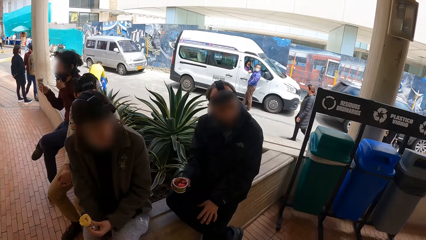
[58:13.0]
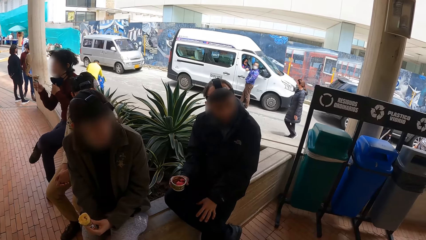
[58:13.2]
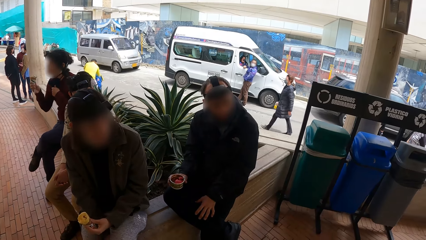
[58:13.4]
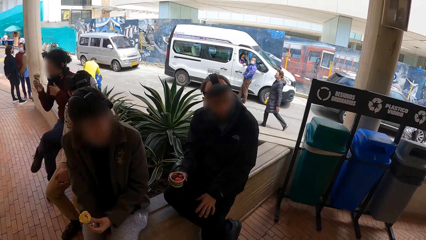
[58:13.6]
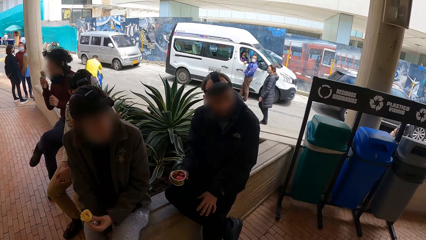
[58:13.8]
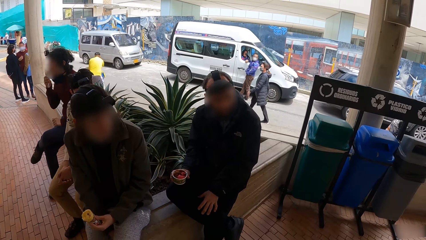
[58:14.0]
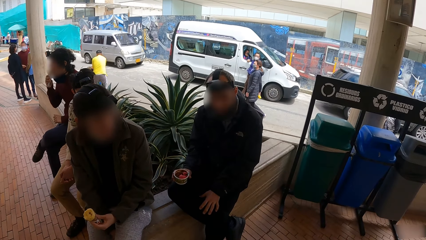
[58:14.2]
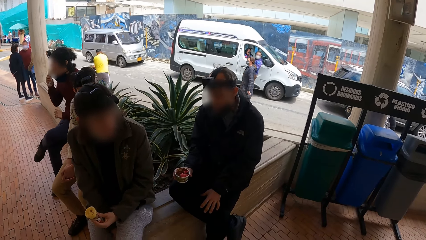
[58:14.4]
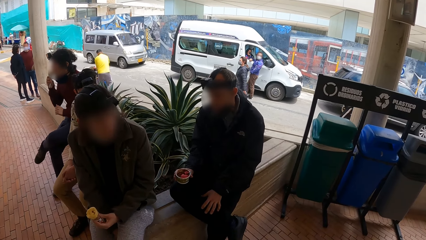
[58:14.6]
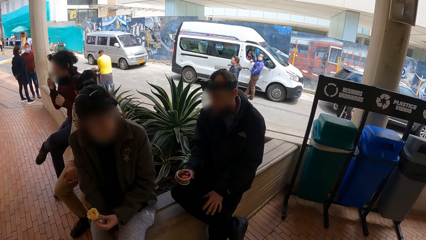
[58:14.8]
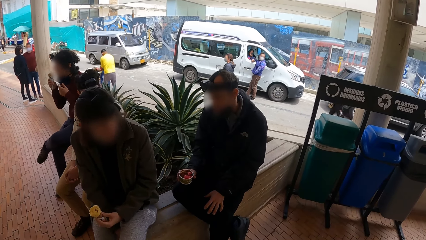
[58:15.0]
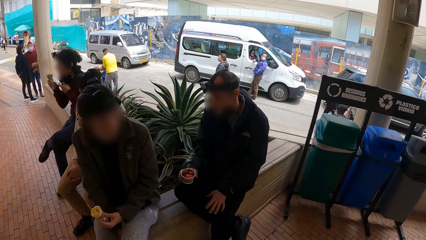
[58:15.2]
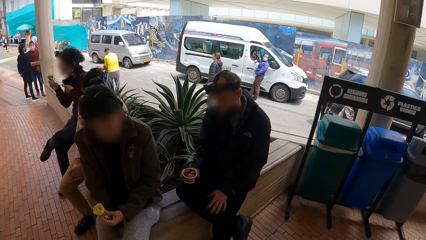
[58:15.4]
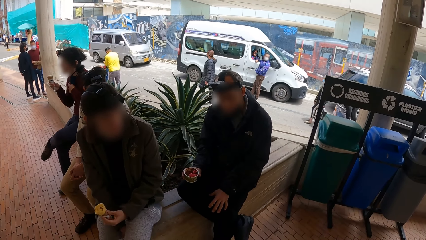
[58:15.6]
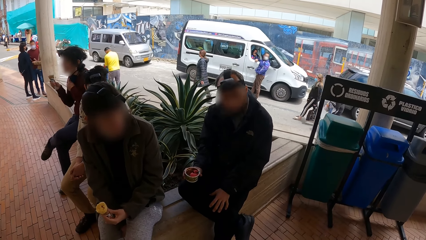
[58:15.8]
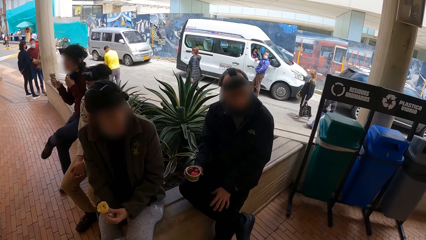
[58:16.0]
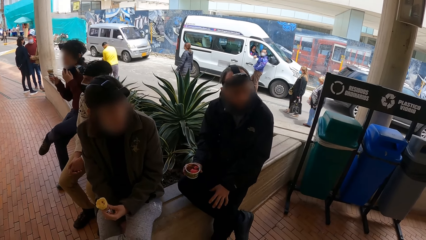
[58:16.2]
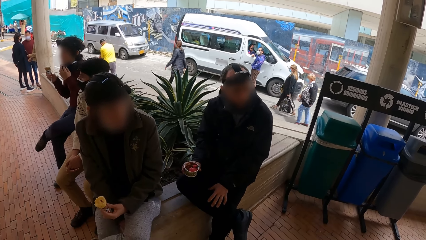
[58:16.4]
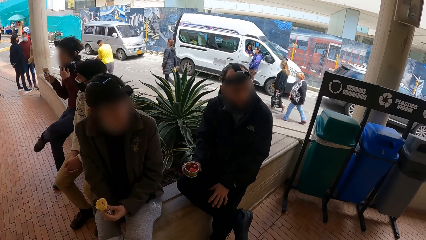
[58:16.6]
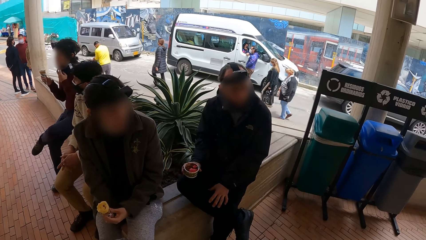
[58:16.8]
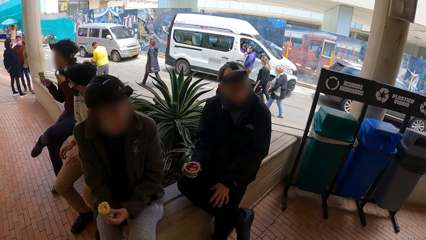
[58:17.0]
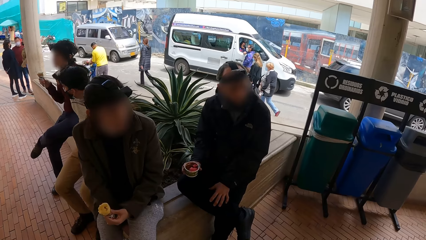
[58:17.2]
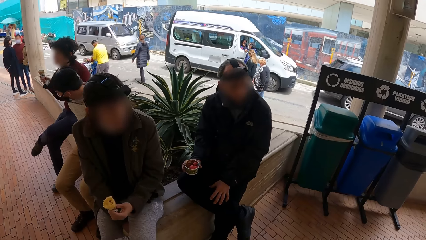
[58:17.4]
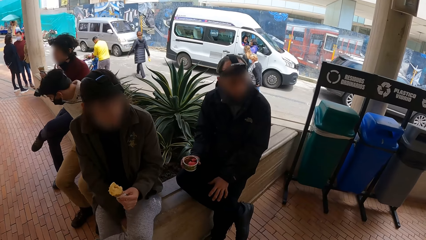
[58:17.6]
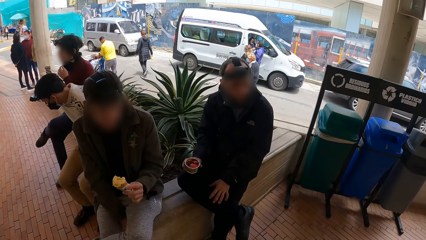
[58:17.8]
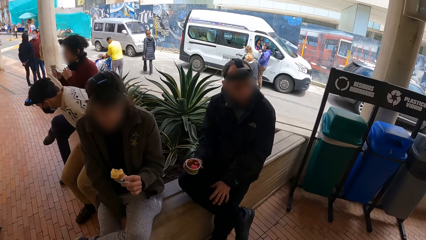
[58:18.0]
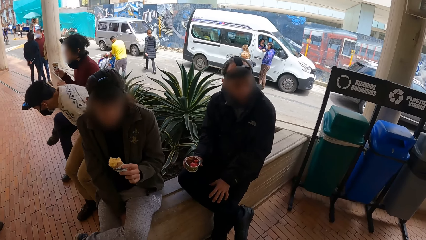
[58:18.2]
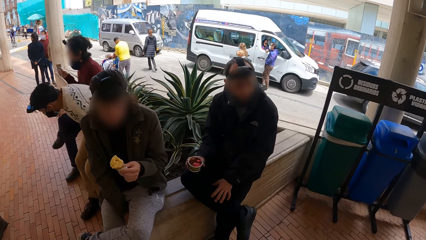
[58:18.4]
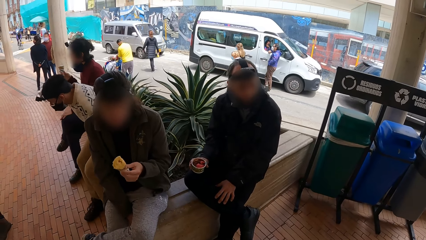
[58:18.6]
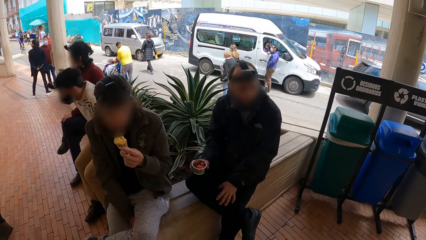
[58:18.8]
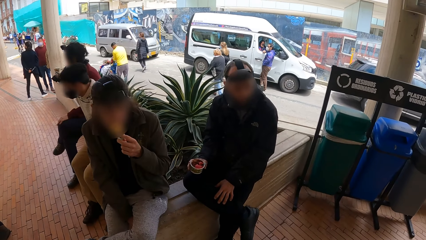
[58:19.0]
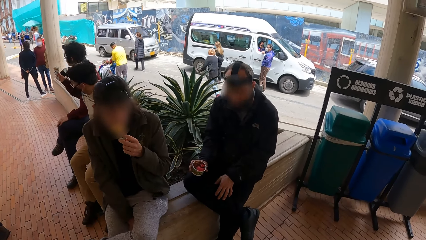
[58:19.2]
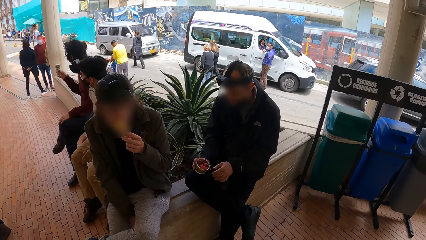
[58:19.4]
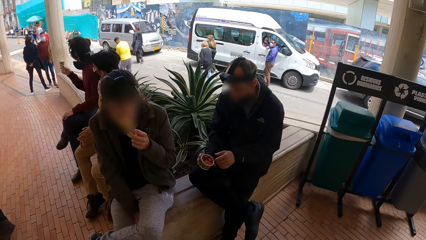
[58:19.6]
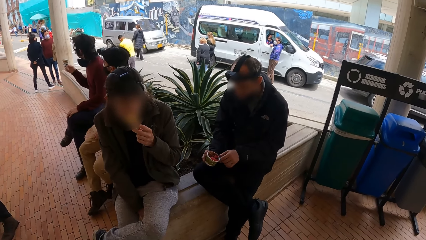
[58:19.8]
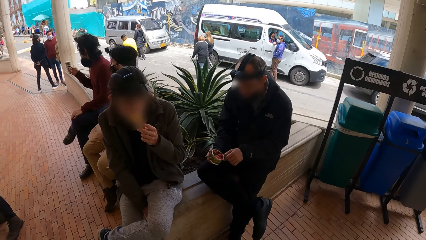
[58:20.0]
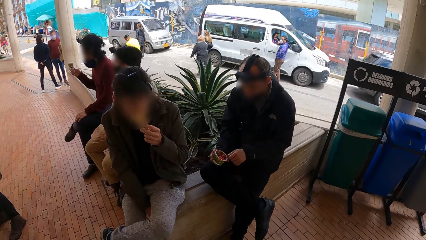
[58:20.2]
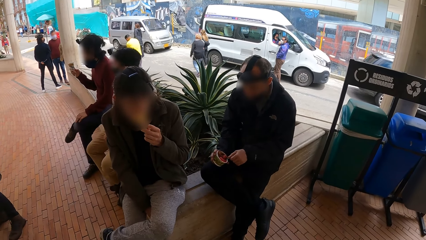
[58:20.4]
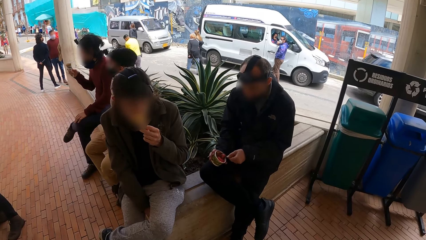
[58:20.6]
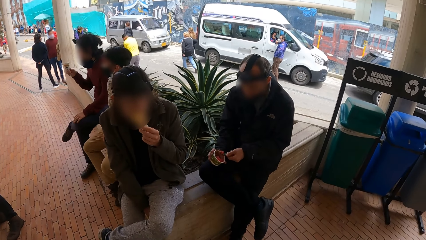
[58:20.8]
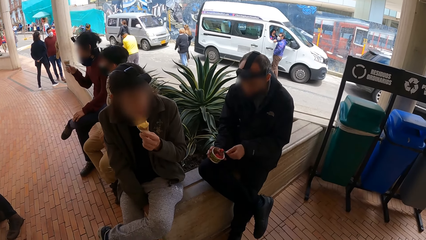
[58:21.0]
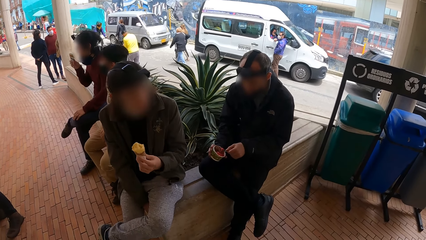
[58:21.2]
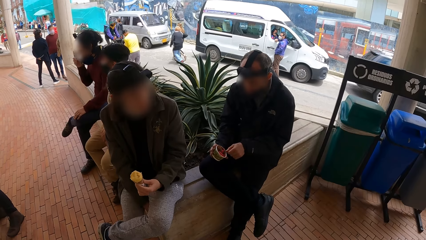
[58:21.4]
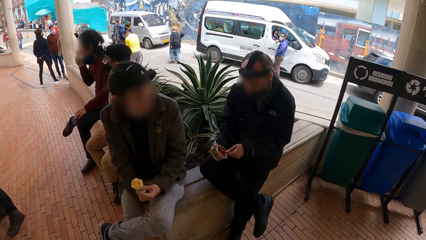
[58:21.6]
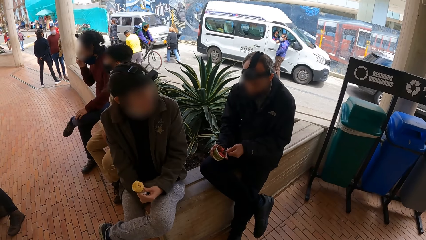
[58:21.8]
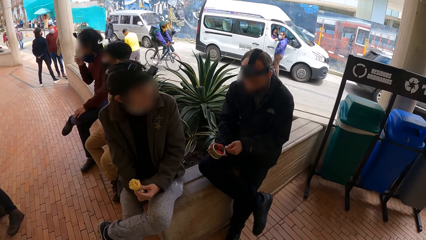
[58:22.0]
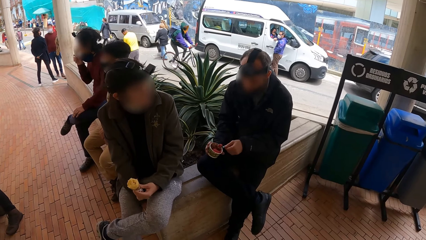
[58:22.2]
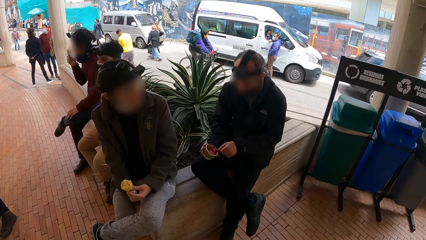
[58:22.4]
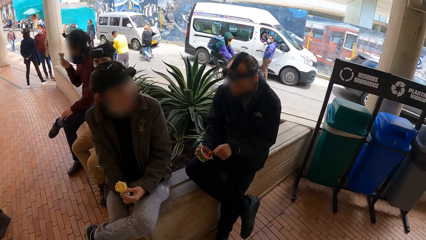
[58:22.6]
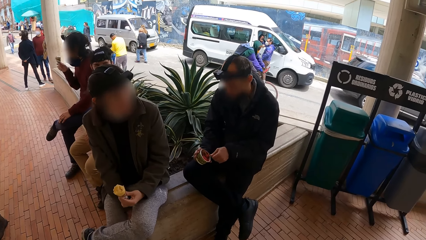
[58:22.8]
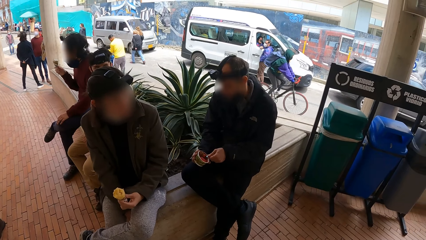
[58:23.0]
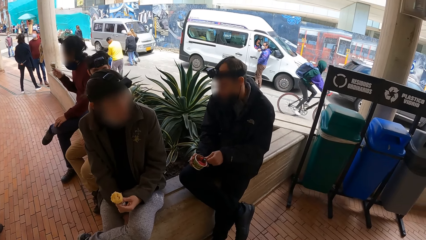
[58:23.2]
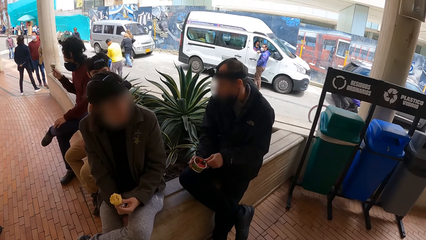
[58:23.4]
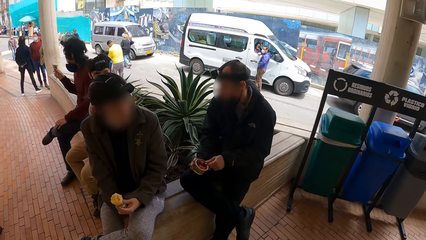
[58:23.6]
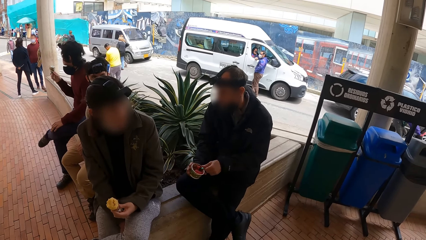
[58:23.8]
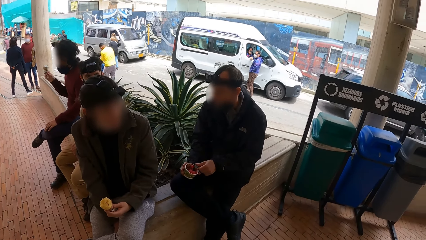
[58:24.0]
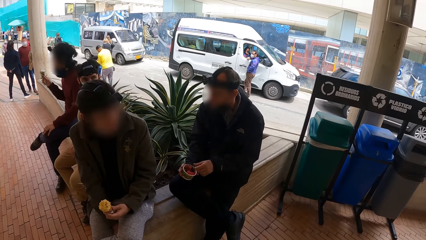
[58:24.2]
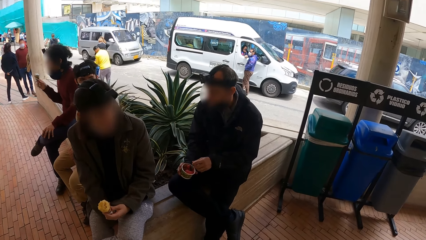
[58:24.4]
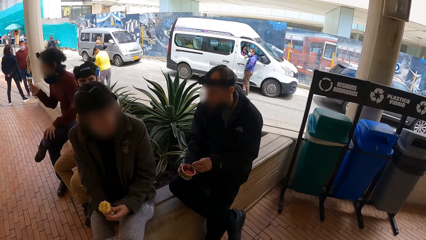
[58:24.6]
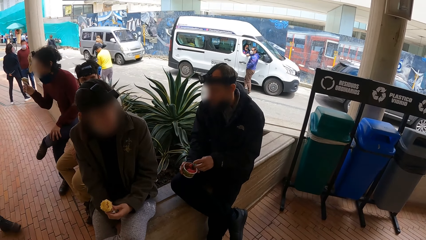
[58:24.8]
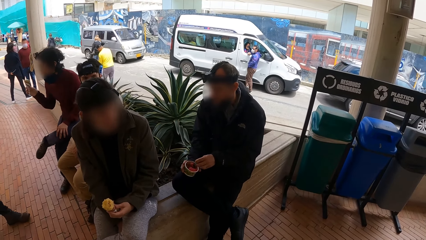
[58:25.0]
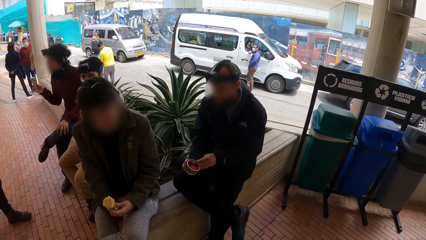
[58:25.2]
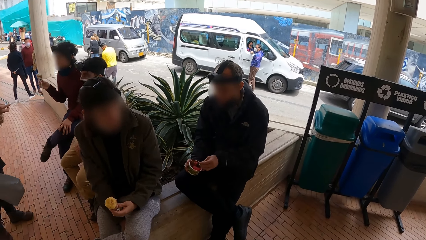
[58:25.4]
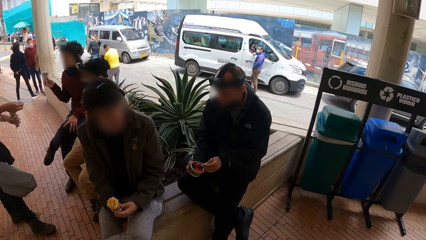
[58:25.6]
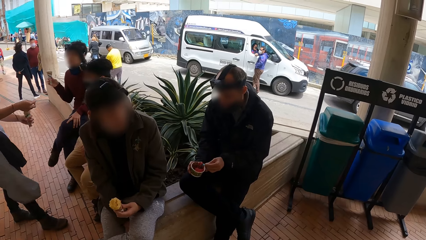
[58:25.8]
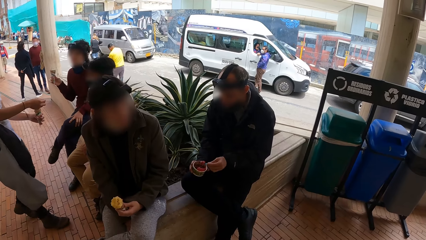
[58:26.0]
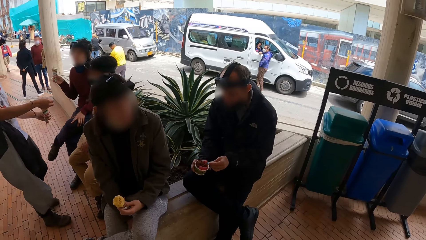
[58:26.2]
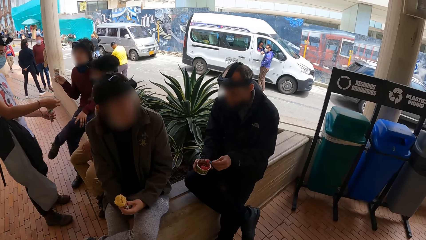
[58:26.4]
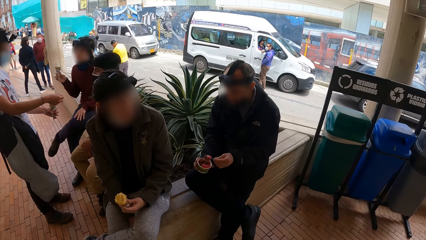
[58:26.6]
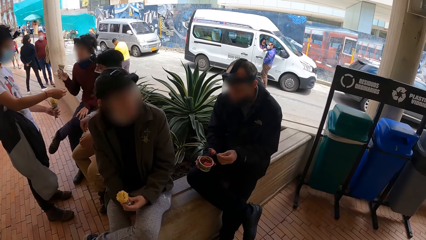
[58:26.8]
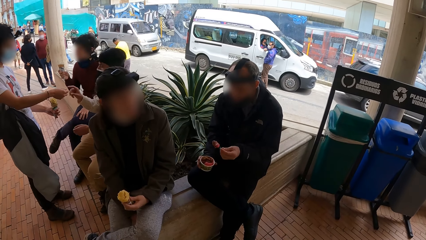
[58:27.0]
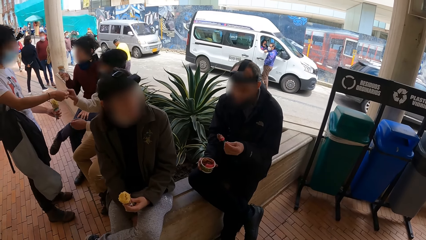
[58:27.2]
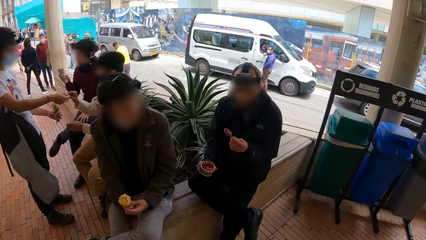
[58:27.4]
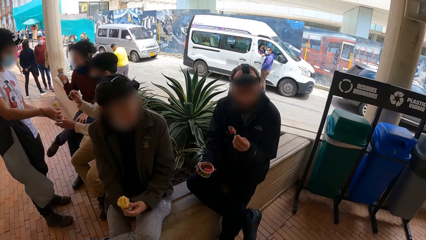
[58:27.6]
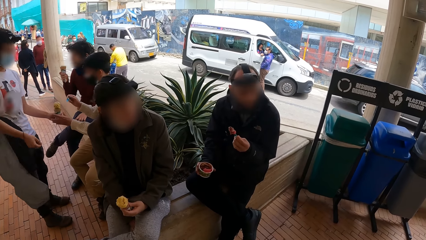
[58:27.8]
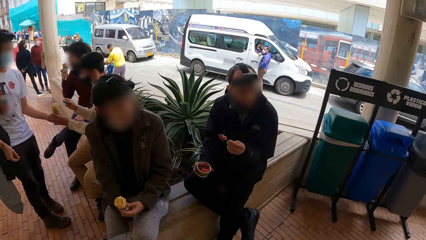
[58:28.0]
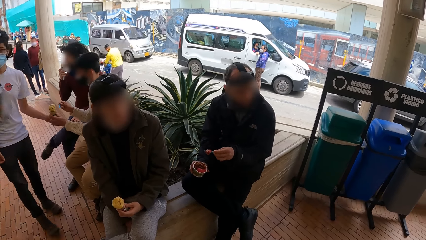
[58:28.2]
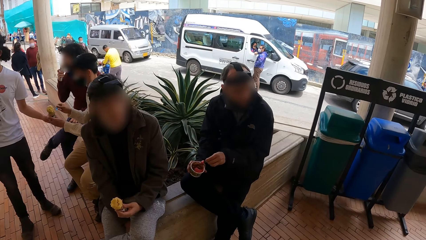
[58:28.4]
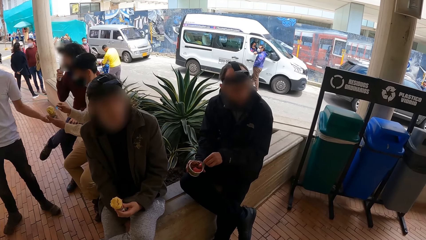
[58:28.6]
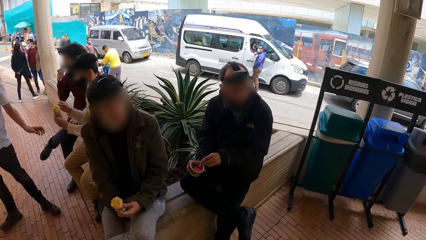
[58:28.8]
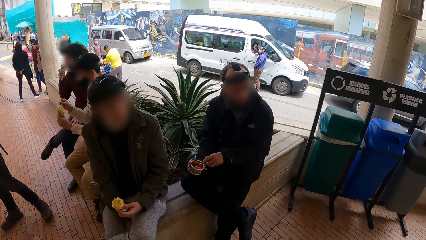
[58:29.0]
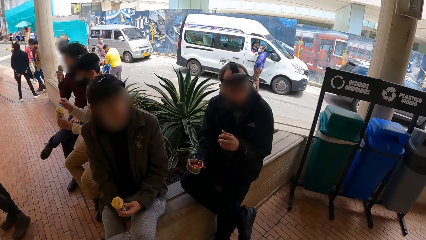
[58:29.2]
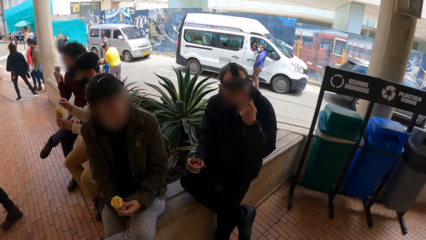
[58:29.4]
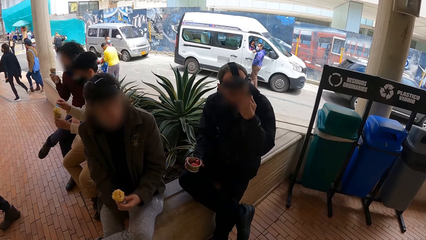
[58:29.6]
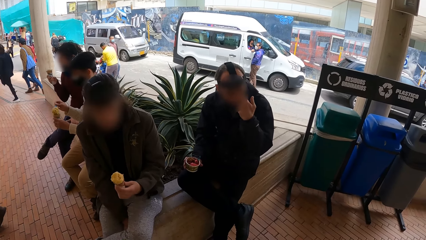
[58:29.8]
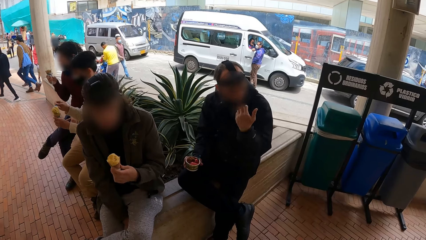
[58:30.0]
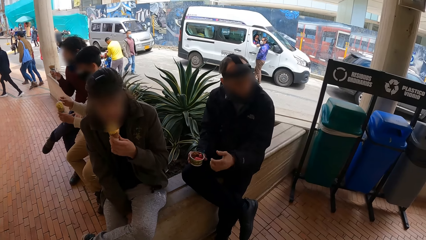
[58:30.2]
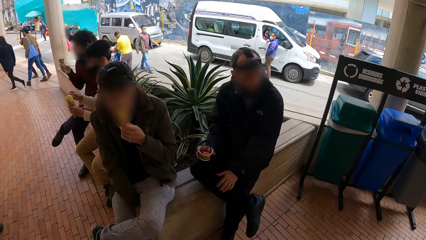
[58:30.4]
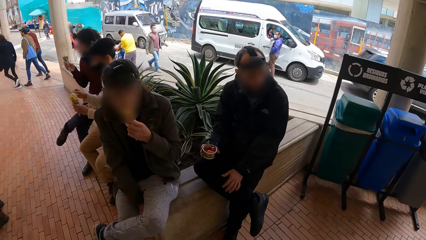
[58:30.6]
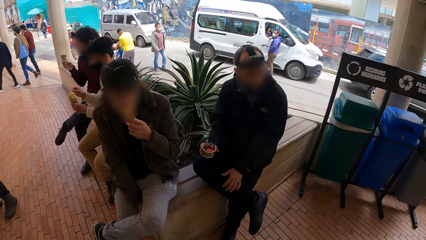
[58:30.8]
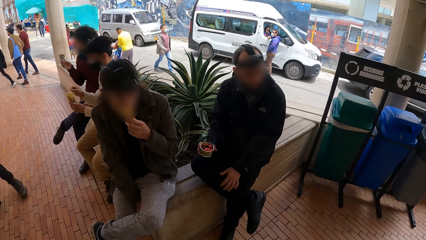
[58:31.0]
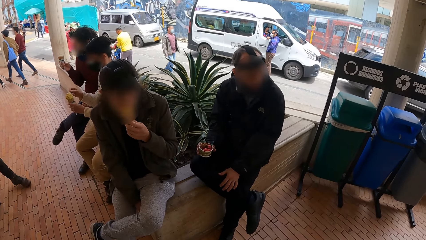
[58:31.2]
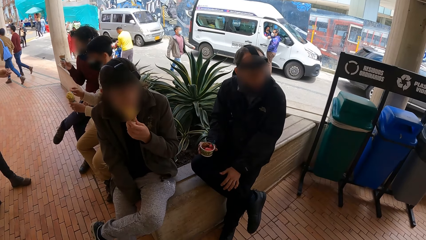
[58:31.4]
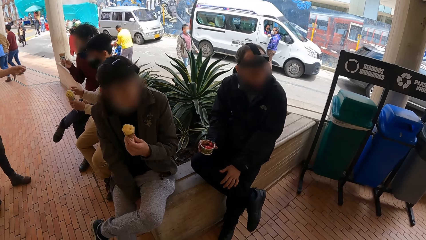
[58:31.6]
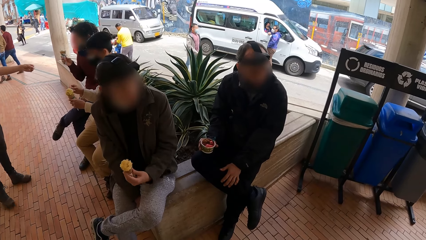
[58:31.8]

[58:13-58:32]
A man shifts the nose mask on his face with his left hand. He places his left hand on his left leg and licks the ice-cream on the cone in his right hand. He shifts the nose mask on his face with his left hand. Another man moves on the fence. A third man licks the ice-cream on the cone in his left hand. A fourth man scoops ice-cream from the cup with the spoon in his left hand. The third man places his left hand on his left lap and licks the ice-cream on the cone in his left hand. The camera wearer interacts with two persons. The second man takes a spoon from a fifth man with his right hand. He takes the cone from the fifth man with his left hand. The fourth man drops the spoon in his left hand in the bowl. He touches his face with his left hand. The third man licks the ice-cream on the cone in his left hand. The fourth man places his left hand on his right leg.
